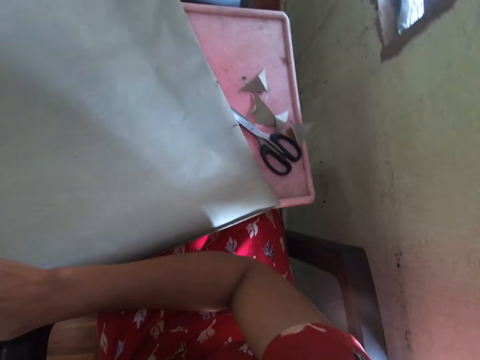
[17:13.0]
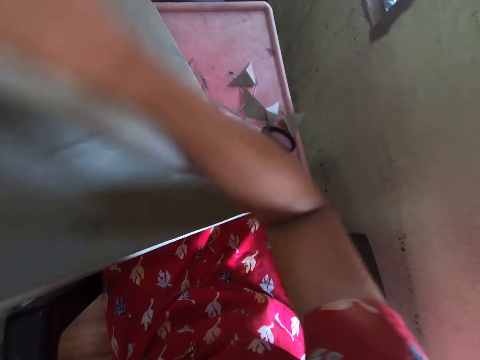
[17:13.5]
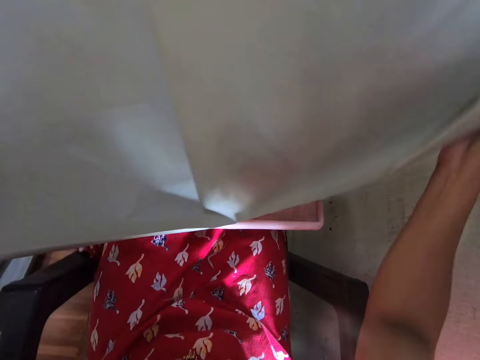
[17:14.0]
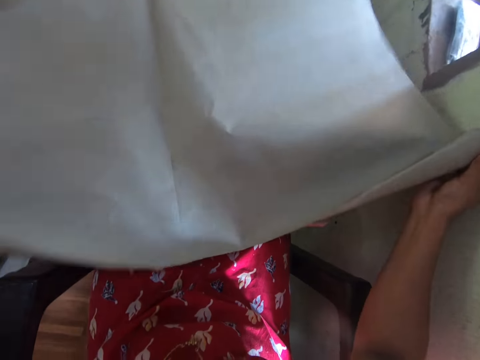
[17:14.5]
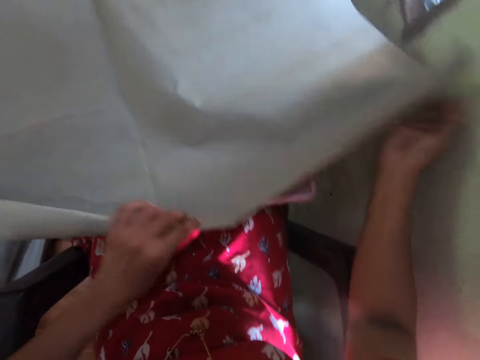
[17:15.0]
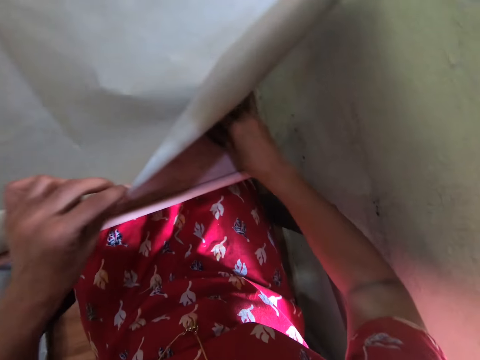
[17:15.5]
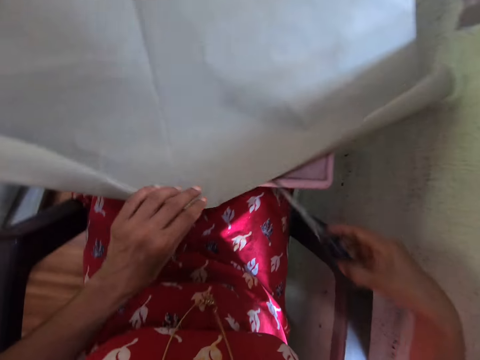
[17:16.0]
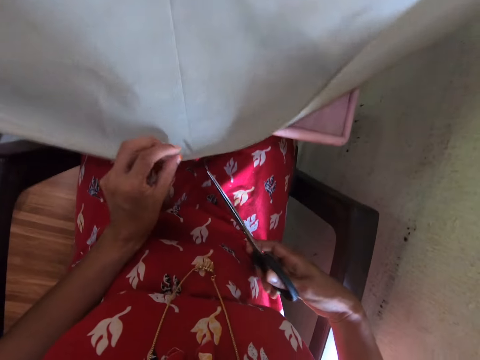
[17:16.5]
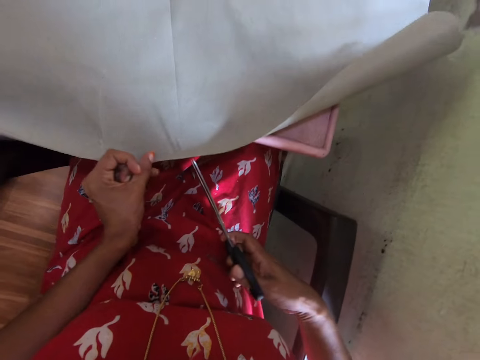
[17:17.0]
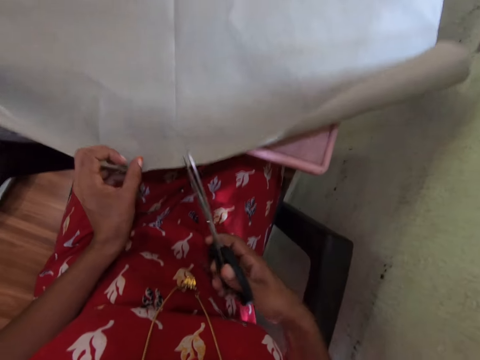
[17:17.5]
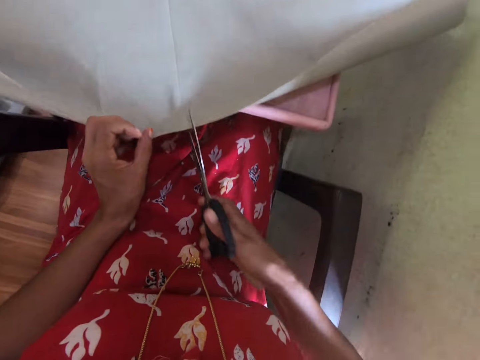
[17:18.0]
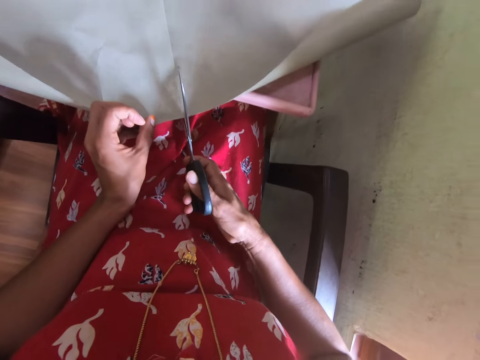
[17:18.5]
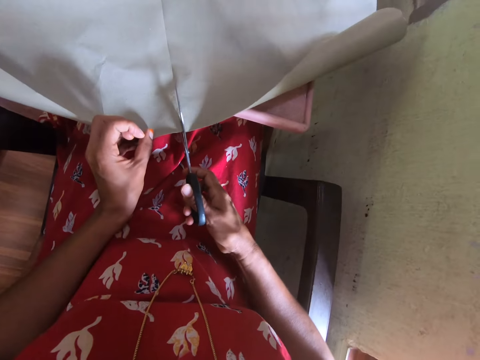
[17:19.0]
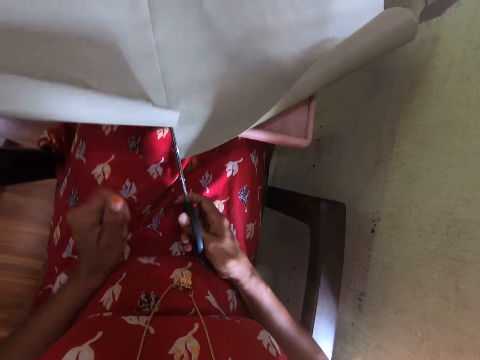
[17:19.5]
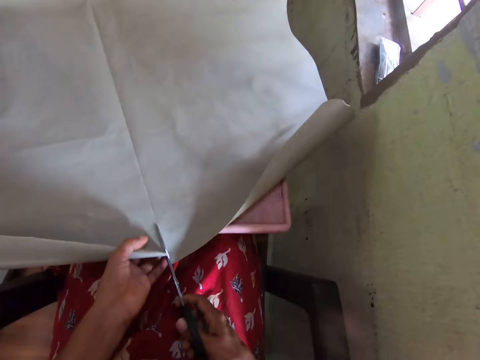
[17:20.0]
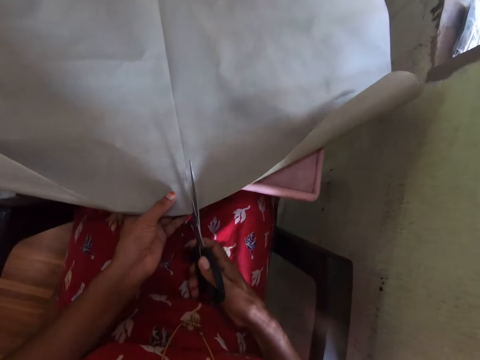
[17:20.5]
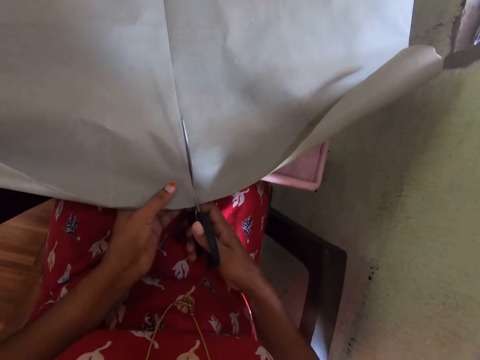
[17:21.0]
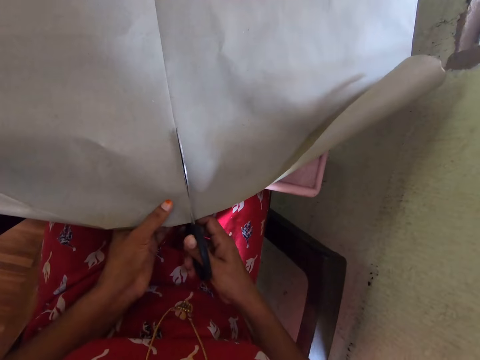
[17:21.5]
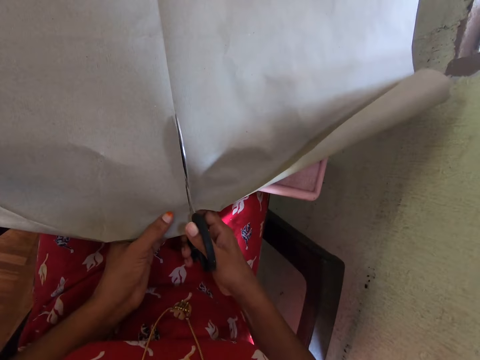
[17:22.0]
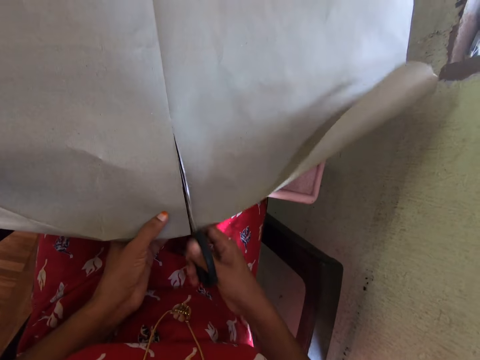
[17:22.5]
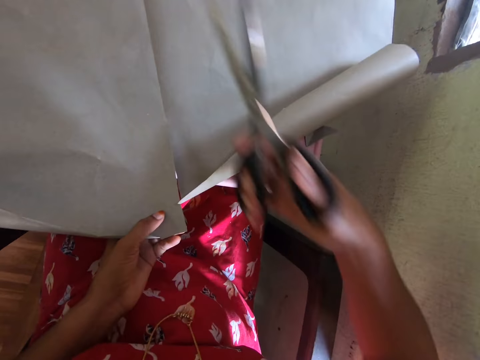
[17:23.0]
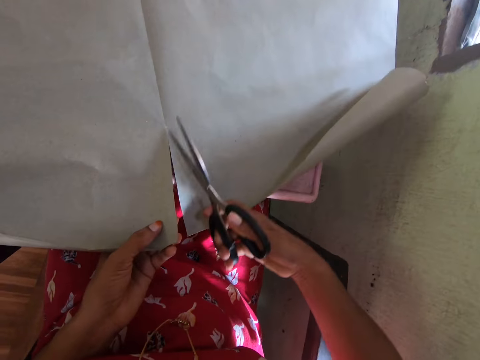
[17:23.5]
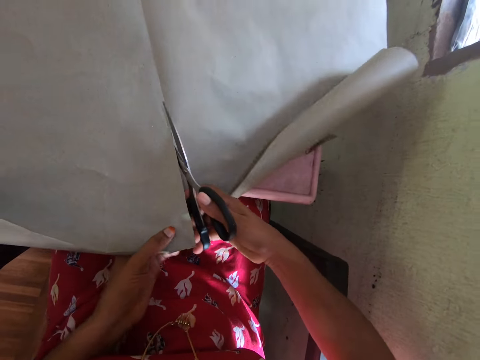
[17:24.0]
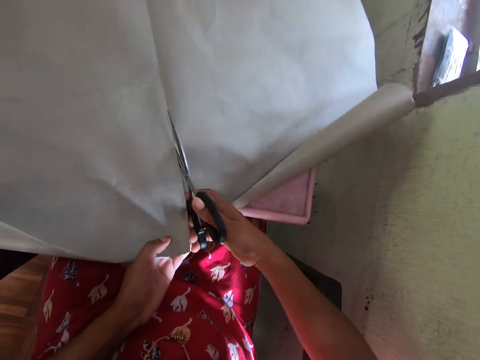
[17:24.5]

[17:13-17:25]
The camera wearer flips the cardboard on the tray with her right hand. She opens the book cover. She holds the cardboard on the tray with her left hand. She picks up the scissors on the tray with her right hand. She cuts the cardboard on the tray with the scissors in her right hand.

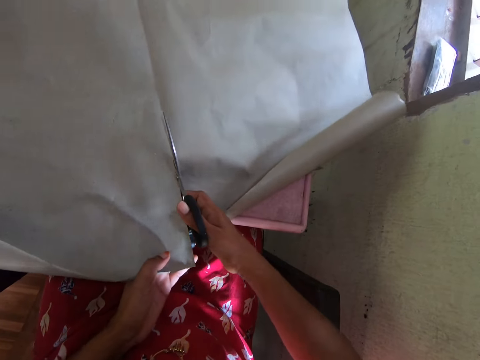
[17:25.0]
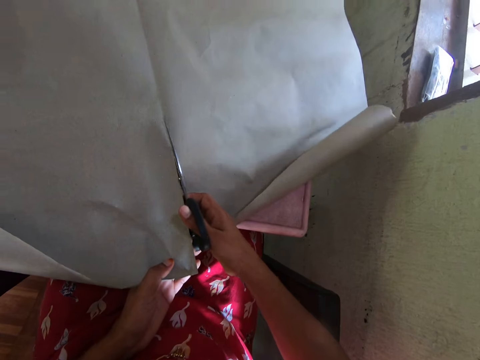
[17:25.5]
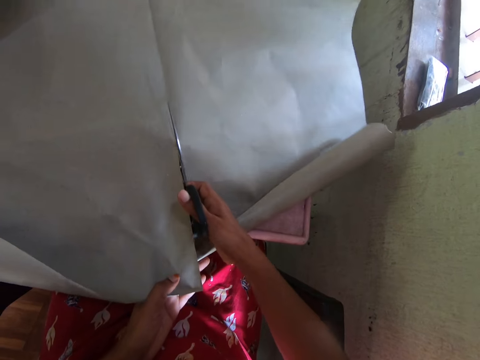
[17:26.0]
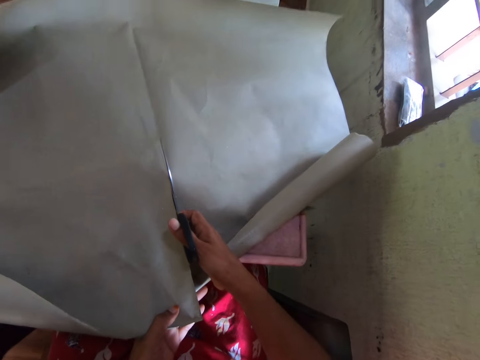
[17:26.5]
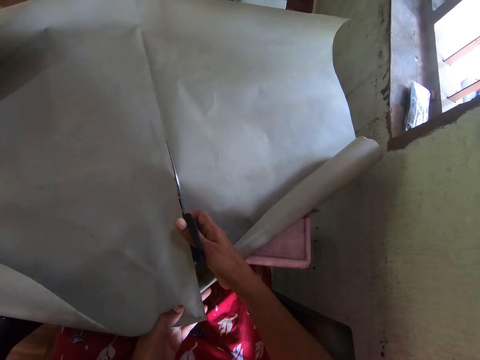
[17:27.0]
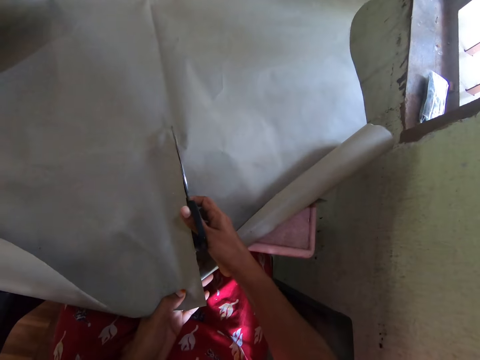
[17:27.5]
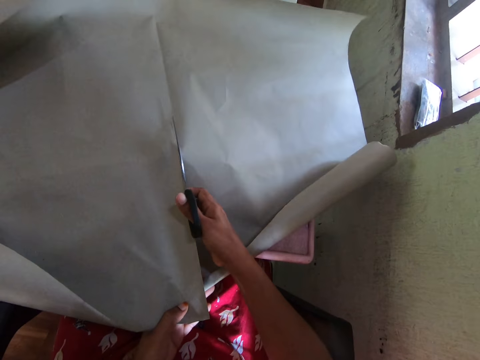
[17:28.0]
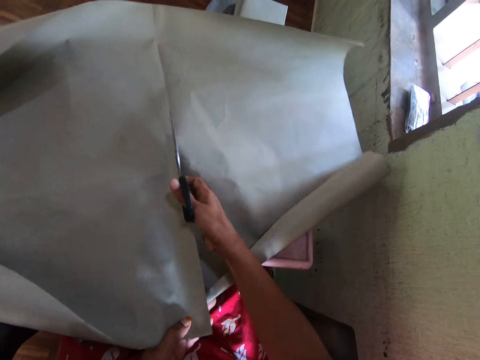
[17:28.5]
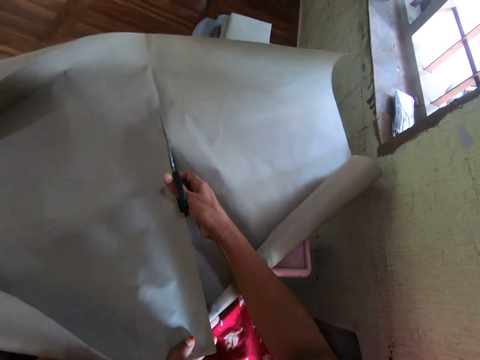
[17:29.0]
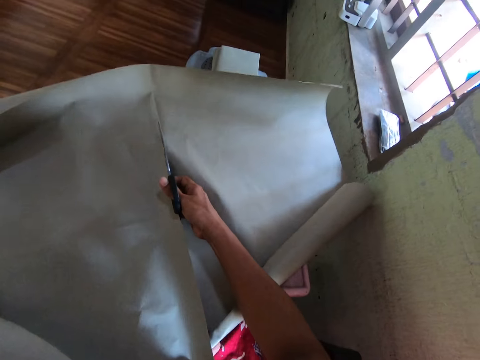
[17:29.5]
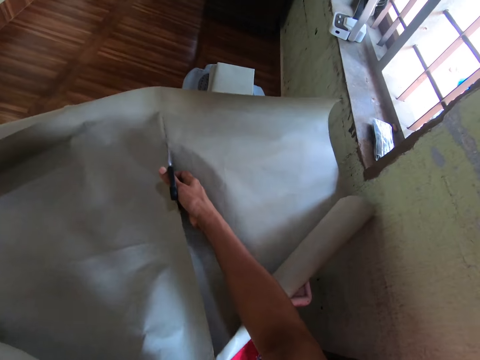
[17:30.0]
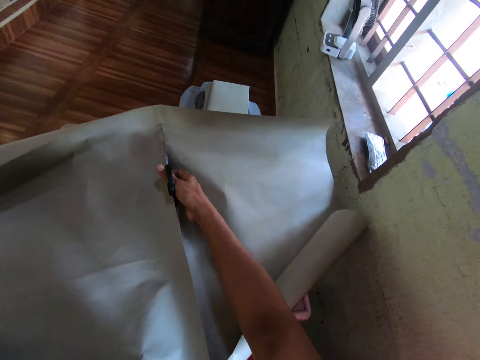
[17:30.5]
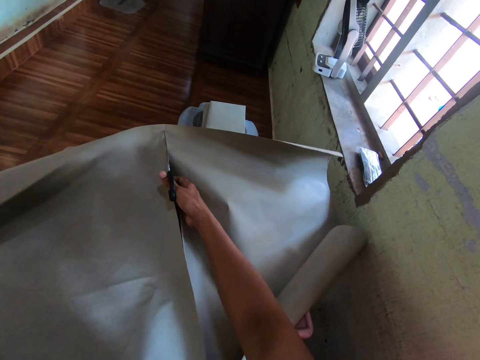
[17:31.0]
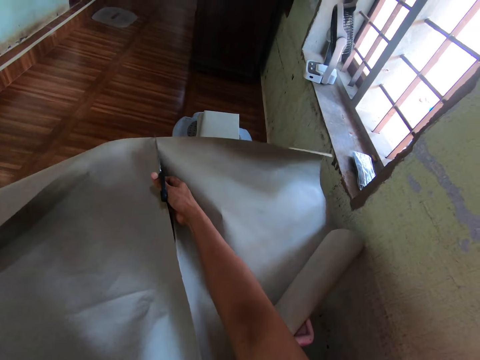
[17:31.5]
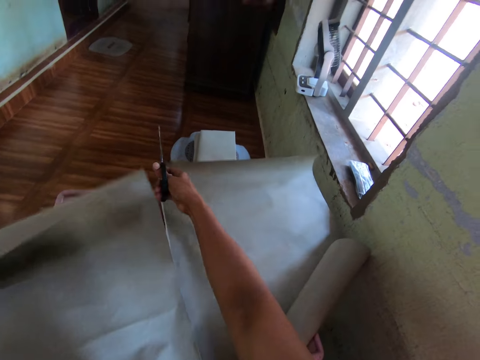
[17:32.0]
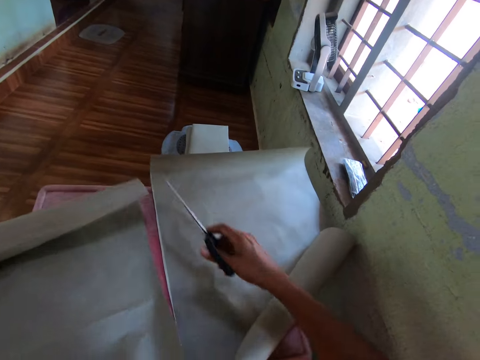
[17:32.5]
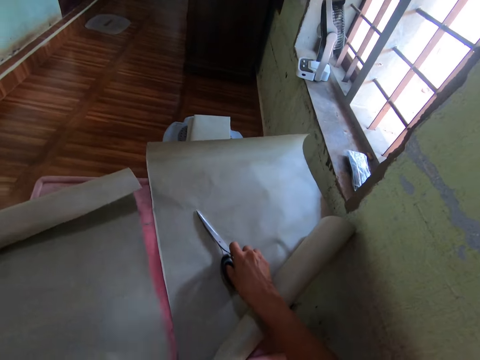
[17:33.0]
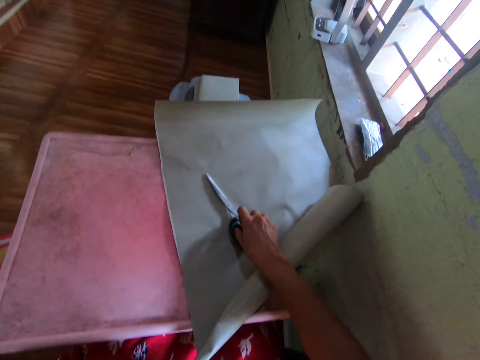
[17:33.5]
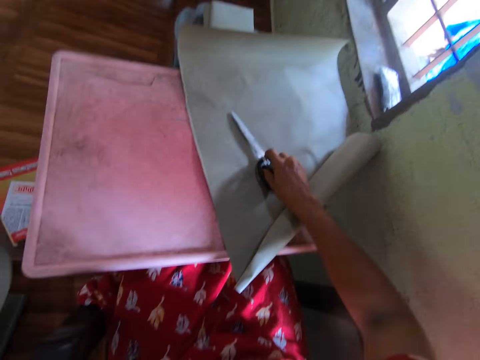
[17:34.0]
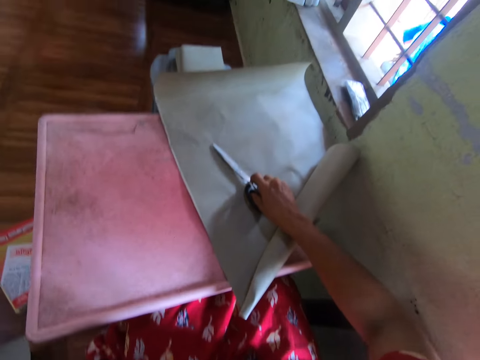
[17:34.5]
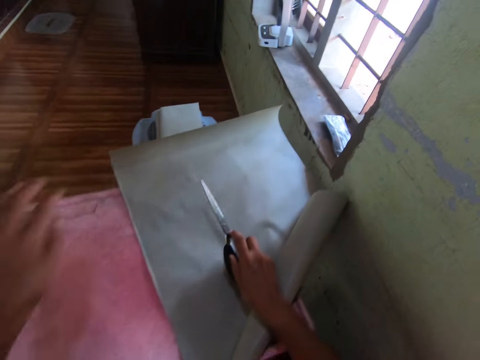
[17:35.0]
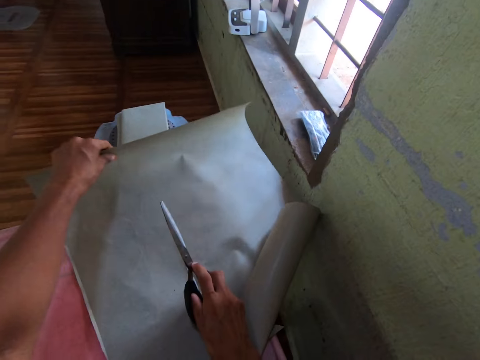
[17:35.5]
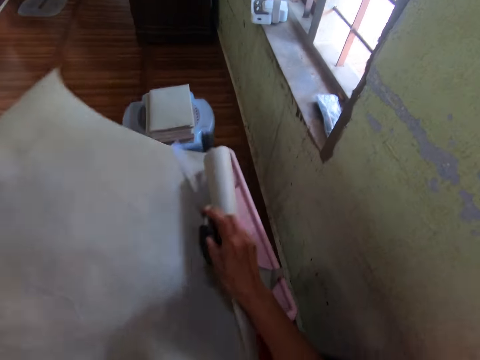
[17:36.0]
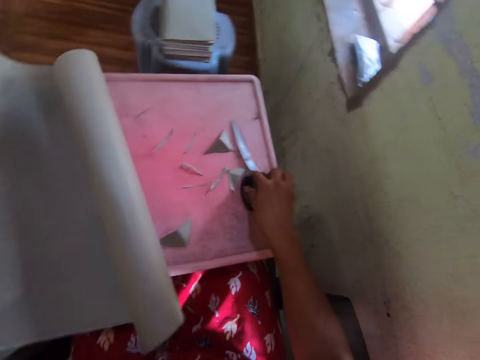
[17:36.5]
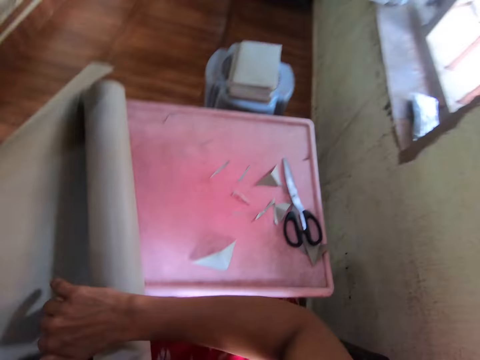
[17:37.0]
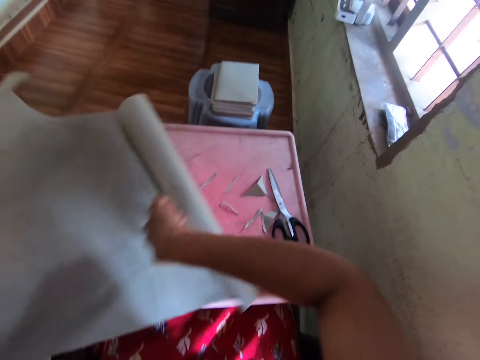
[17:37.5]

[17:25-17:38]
The camera wearer places the scissors in her right hand on the tray. She moves the cardboard from the tray to the floor with her left hand. She holds the scissors on the table. She moves the cardboard on the tray with her left hand. She takes a book cover. She drops the scissors in her right hand on the tray. She adjusts the cardboard on the tray with her hands.
